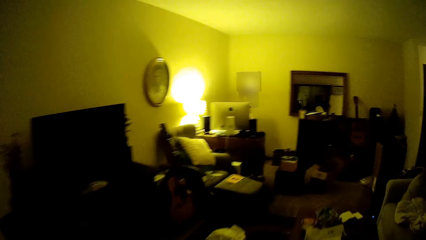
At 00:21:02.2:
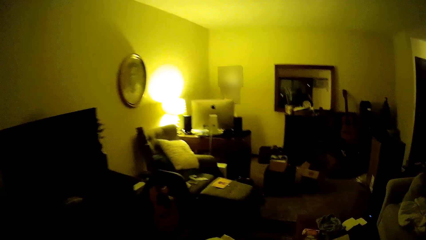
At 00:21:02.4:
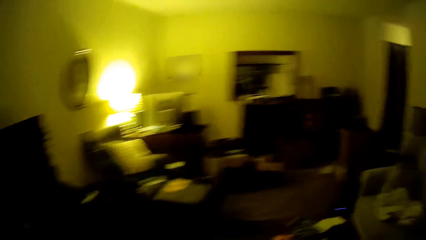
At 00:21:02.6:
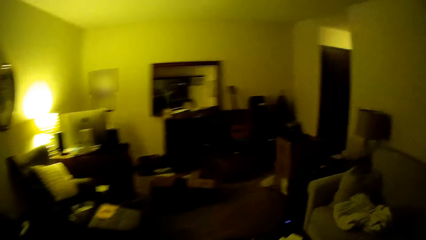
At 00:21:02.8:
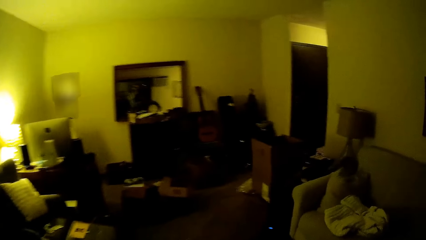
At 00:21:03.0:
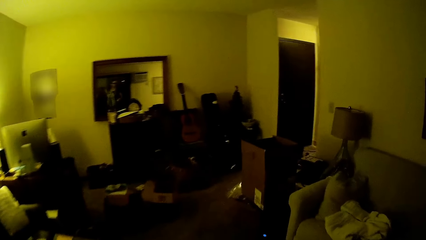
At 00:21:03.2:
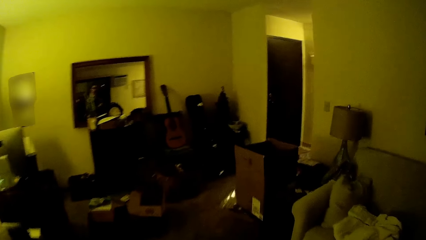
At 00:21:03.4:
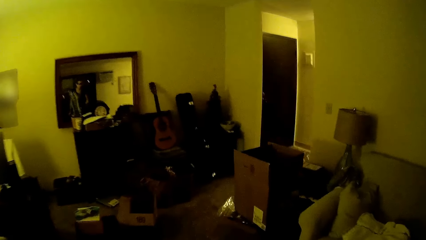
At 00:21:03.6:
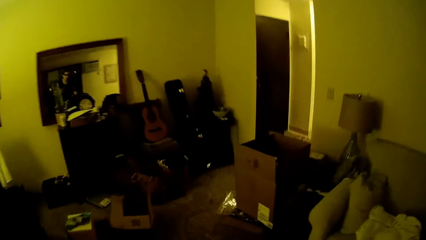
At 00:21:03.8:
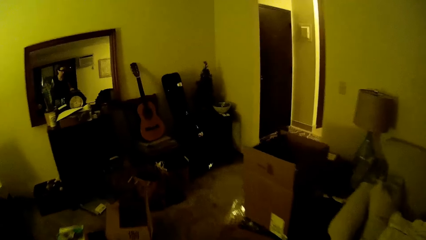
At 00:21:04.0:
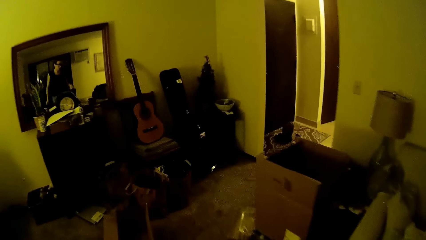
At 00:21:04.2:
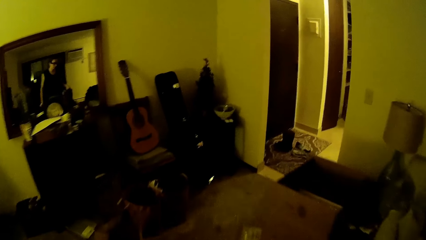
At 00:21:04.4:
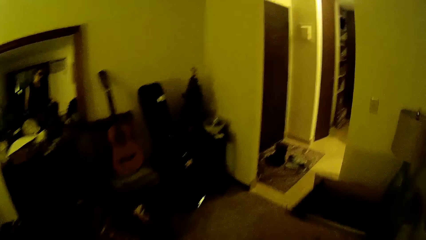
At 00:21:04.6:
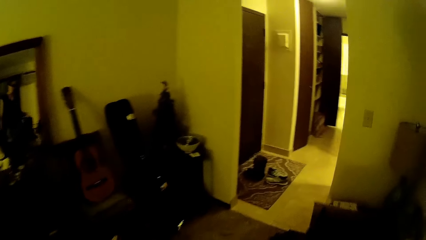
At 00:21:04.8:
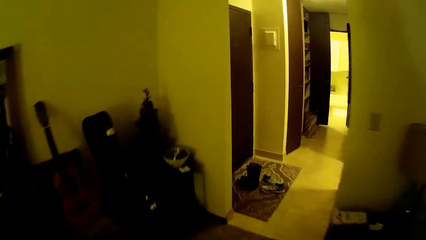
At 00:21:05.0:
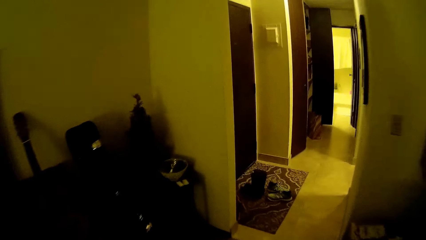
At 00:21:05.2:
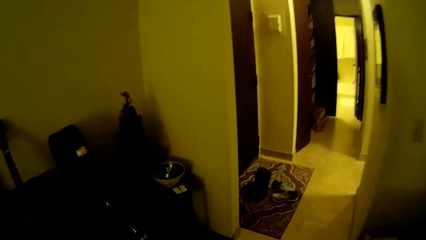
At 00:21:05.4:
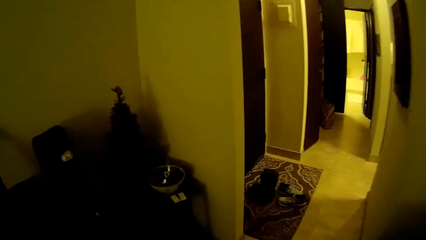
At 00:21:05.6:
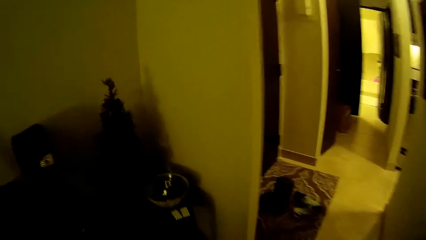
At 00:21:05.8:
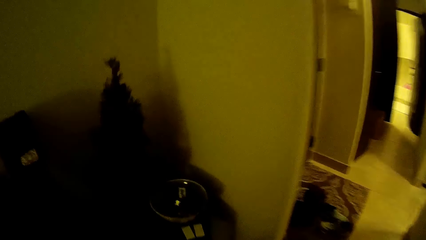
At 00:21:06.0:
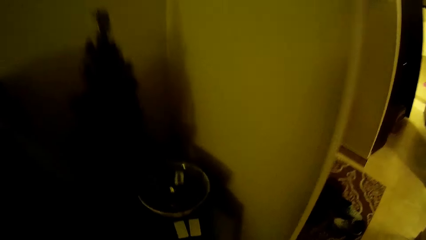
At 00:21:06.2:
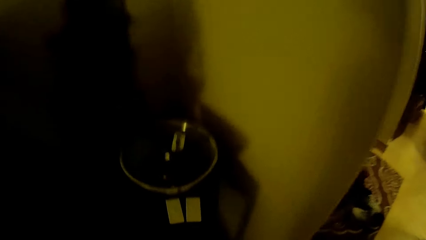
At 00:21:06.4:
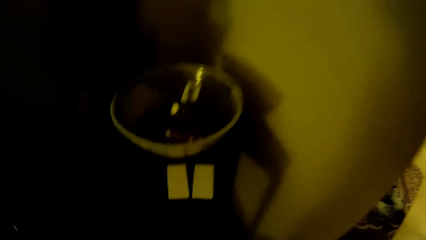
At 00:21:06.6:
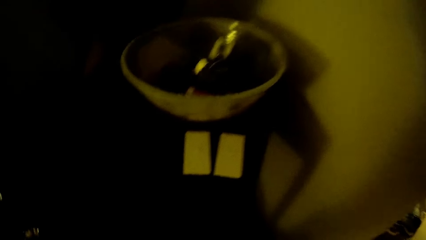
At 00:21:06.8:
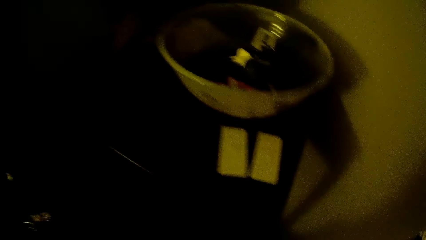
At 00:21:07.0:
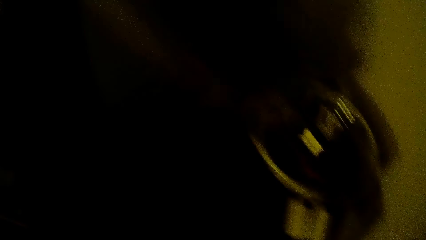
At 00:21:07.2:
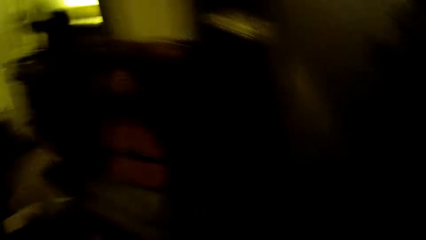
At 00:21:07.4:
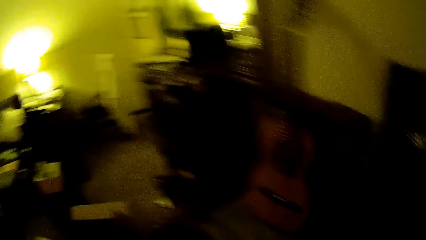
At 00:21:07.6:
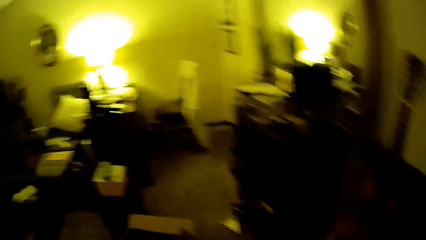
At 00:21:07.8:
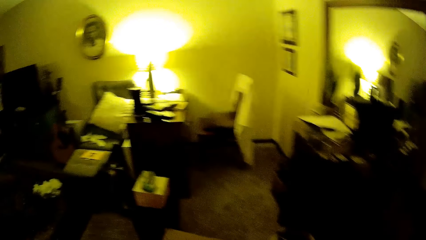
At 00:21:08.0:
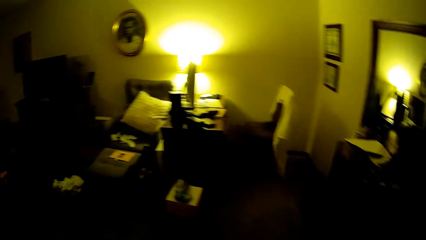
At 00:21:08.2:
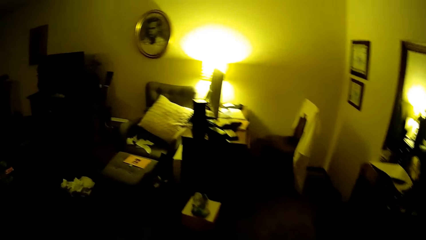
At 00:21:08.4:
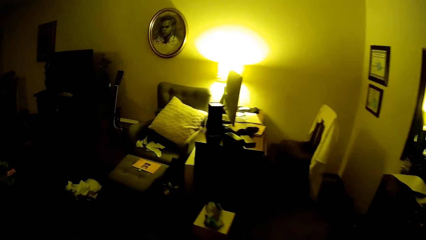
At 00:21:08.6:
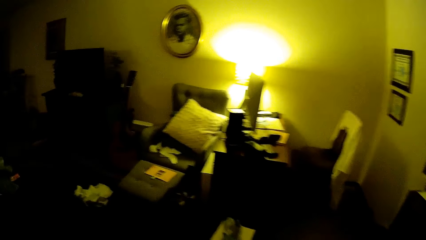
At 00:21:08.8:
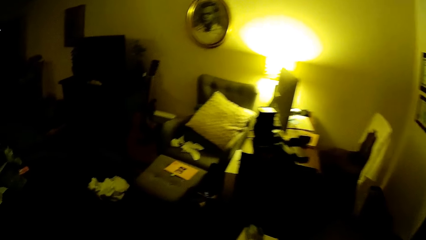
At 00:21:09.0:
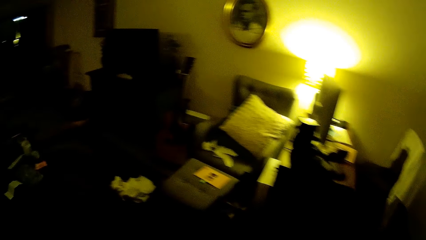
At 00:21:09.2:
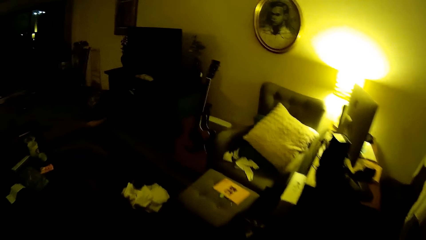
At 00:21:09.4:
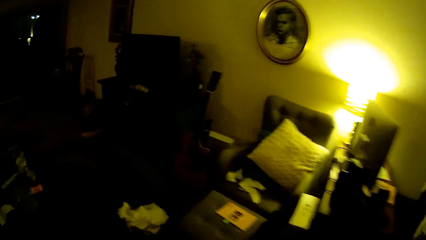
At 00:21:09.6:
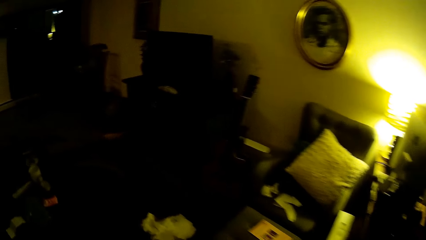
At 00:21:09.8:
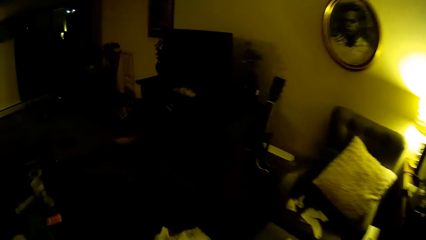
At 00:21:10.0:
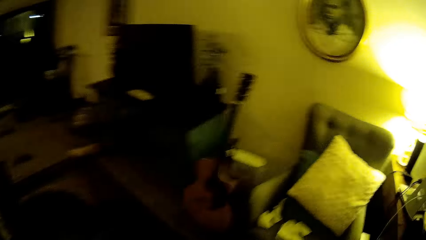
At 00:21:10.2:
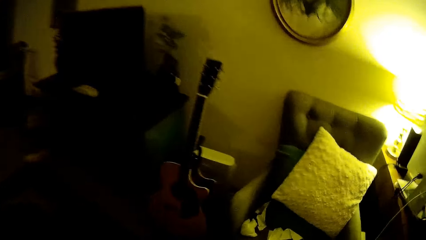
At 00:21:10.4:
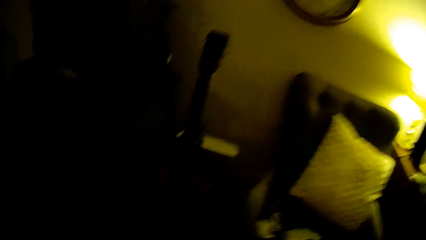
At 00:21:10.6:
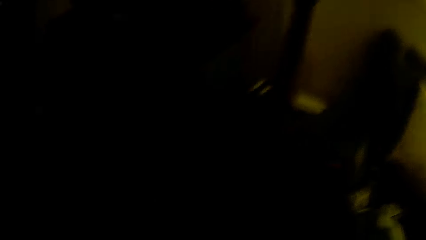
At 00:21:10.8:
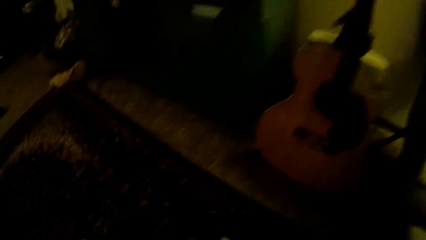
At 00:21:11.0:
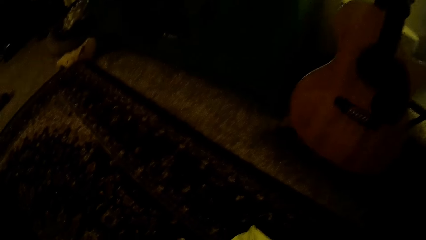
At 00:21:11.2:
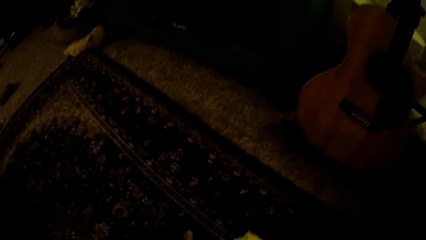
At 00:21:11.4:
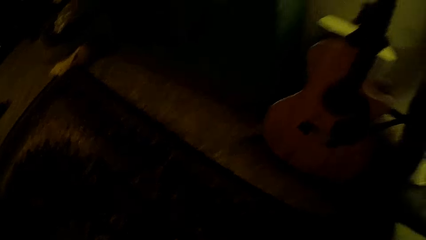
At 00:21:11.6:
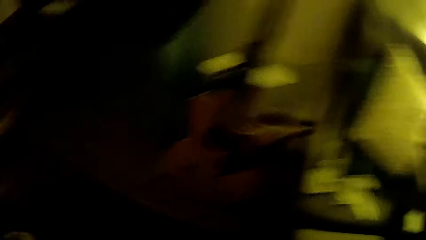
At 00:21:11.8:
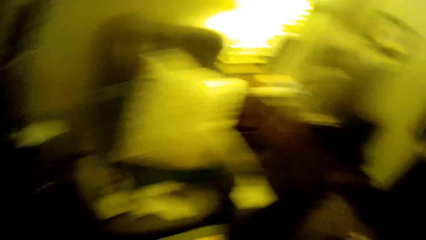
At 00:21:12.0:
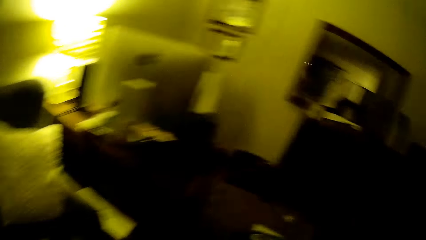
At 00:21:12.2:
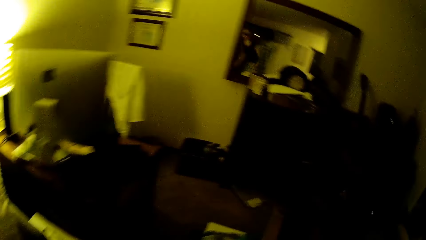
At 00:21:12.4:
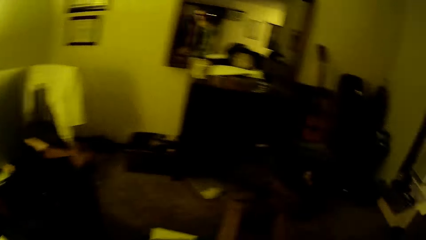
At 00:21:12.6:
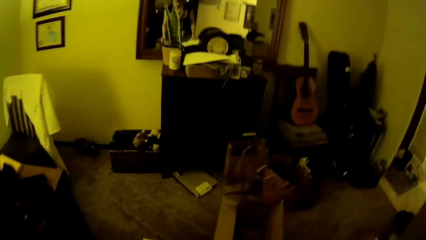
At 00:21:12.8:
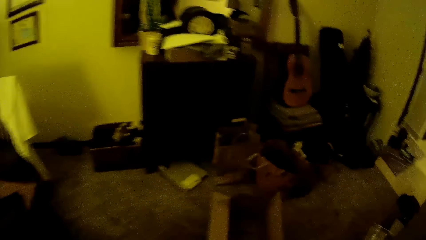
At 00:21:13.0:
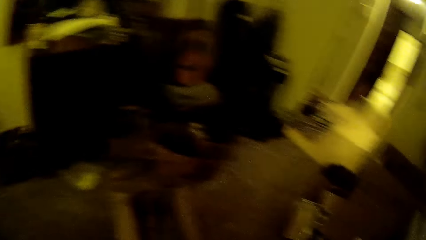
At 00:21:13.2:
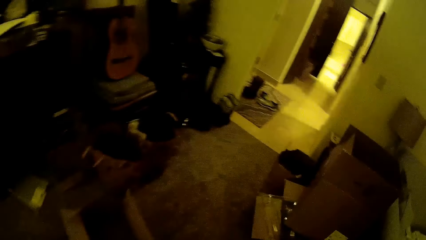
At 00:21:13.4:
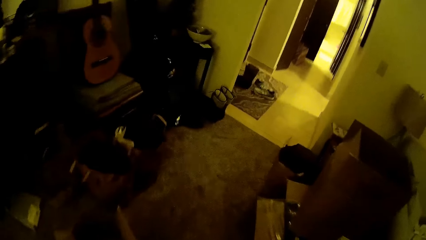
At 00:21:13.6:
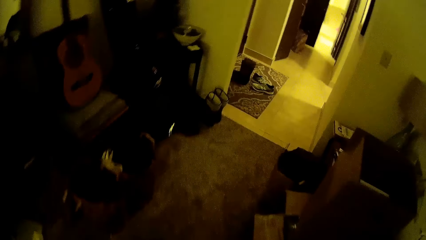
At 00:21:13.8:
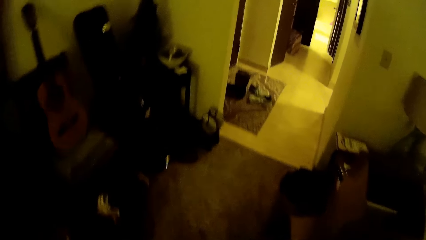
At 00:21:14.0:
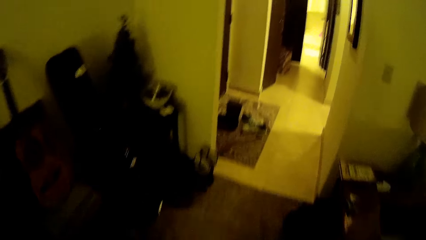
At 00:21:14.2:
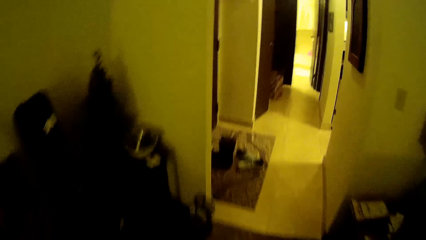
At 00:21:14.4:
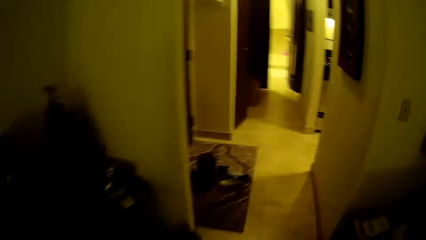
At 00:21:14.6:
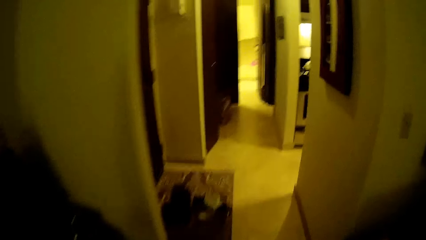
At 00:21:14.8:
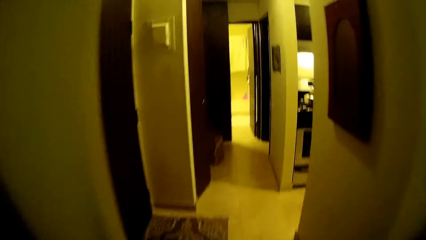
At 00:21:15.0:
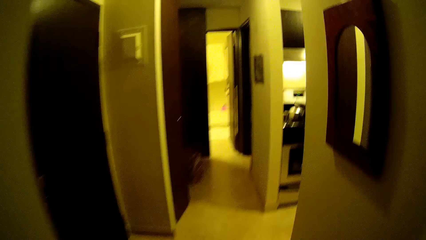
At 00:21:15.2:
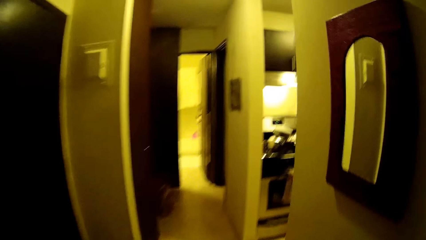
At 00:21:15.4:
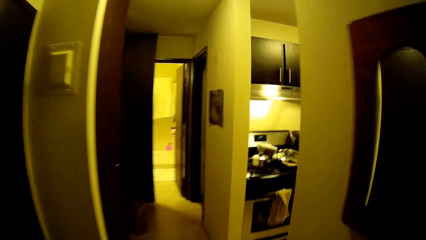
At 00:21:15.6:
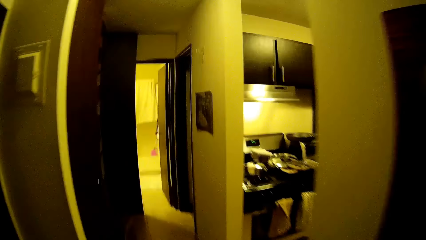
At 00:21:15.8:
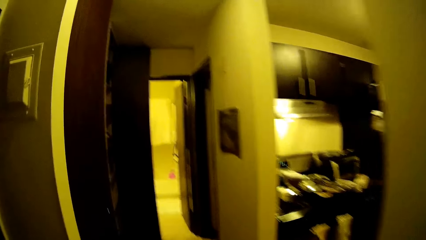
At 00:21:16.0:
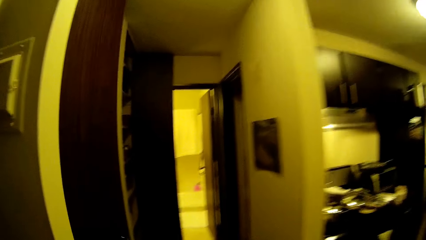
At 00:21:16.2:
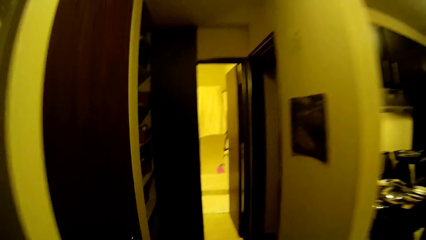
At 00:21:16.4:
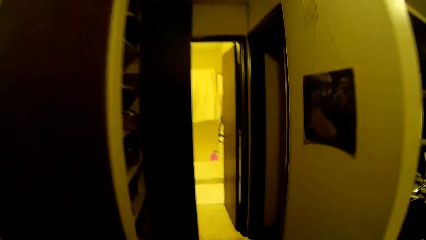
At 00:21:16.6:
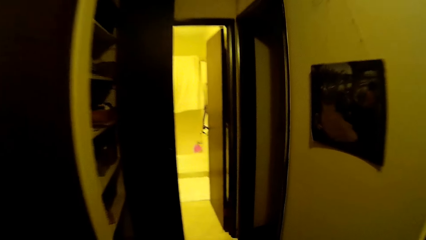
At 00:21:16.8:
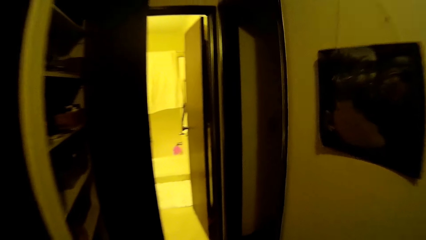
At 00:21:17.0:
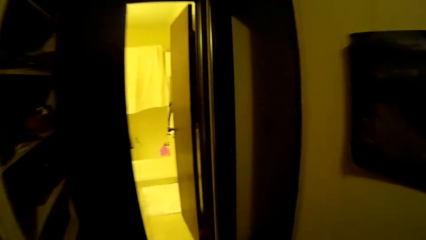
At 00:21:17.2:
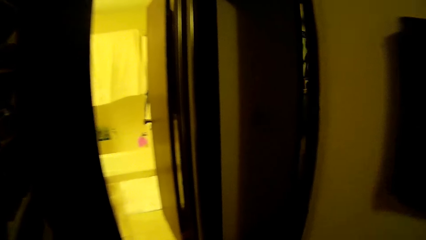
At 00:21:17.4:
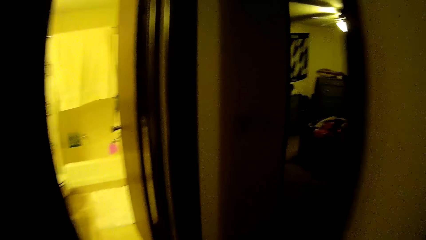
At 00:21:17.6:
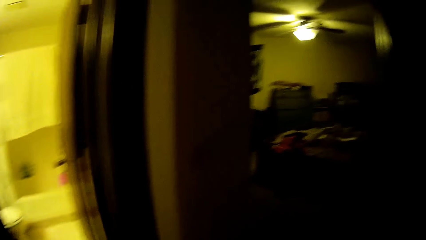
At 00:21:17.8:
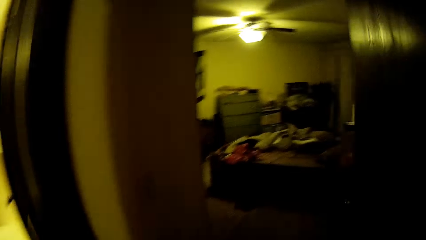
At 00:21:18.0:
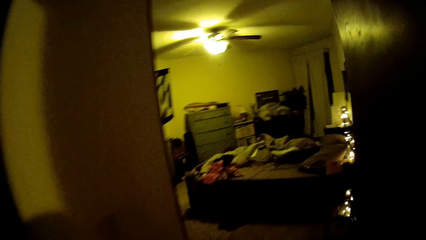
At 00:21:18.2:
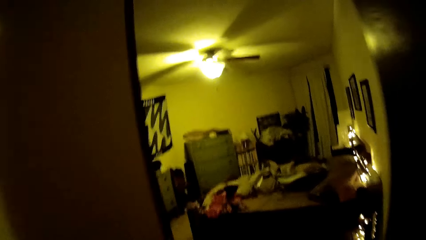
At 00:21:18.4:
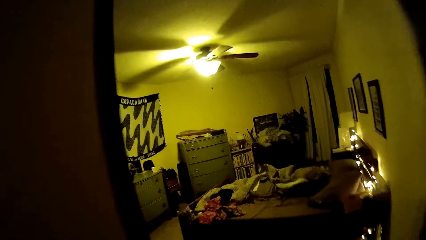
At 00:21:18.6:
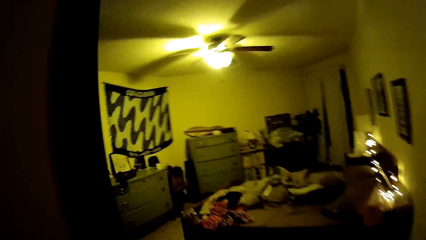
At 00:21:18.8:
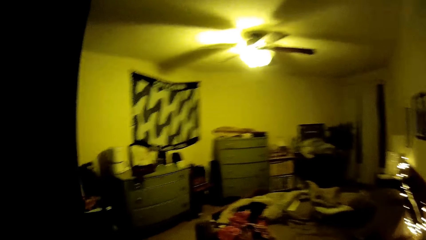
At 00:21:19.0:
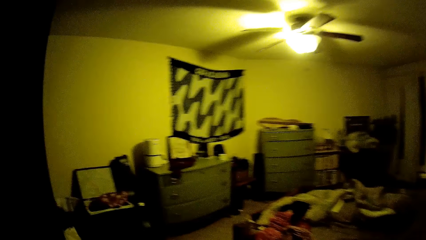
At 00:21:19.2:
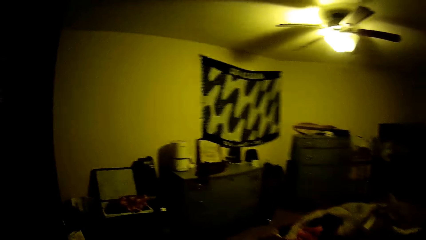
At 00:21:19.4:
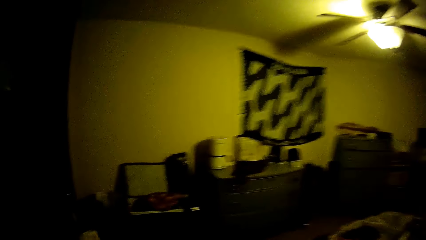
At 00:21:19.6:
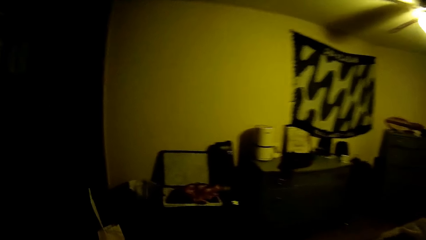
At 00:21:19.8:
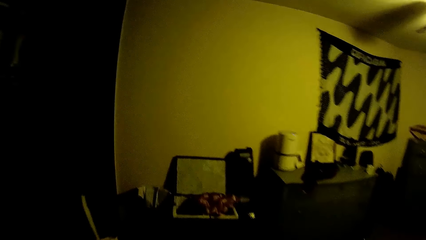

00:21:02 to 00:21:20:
The camera wearer walks into the bedroom.
